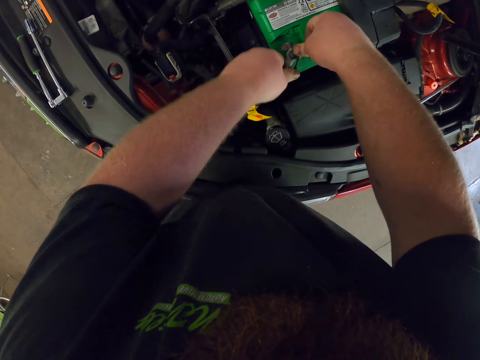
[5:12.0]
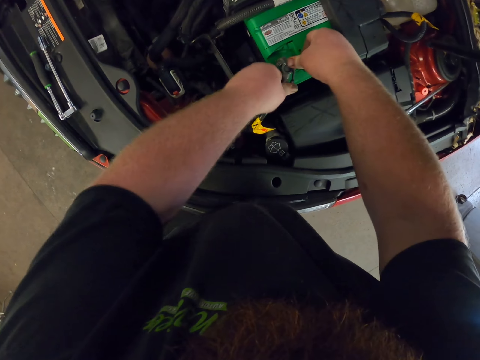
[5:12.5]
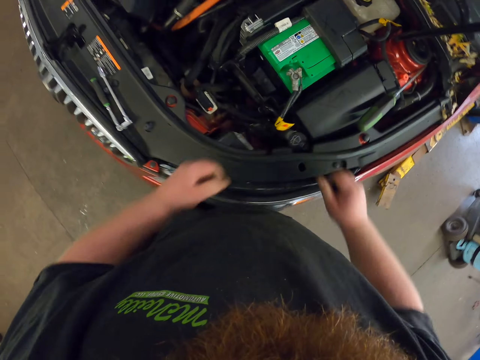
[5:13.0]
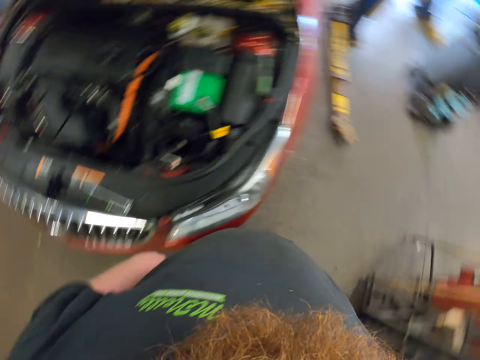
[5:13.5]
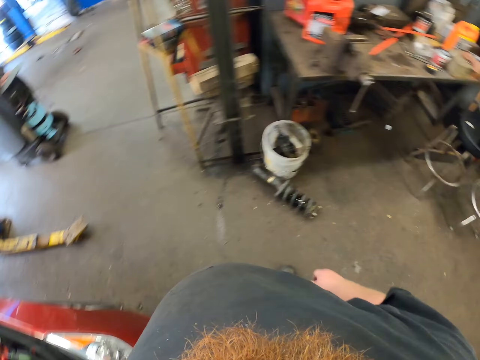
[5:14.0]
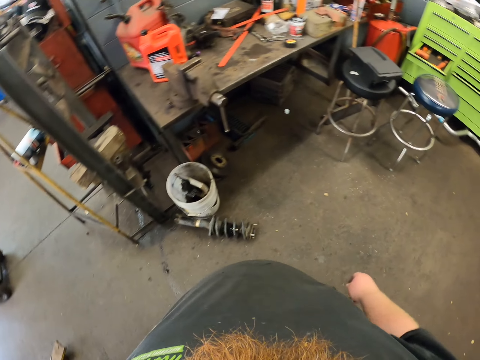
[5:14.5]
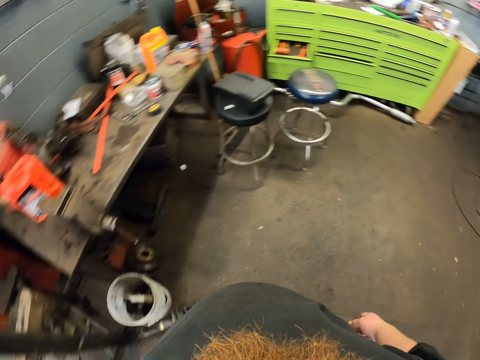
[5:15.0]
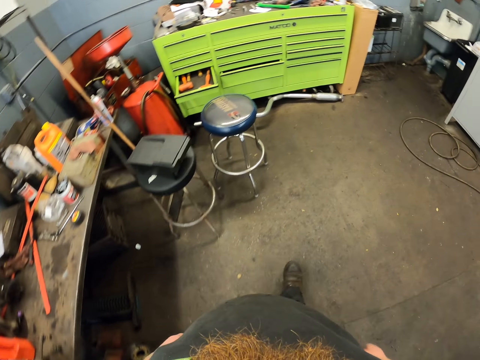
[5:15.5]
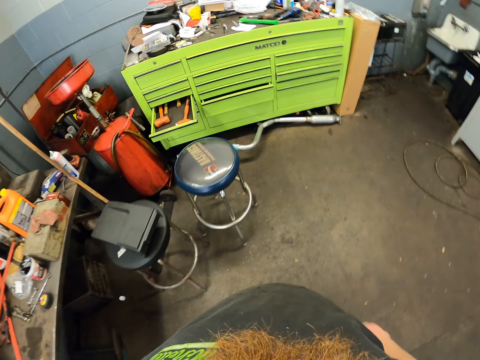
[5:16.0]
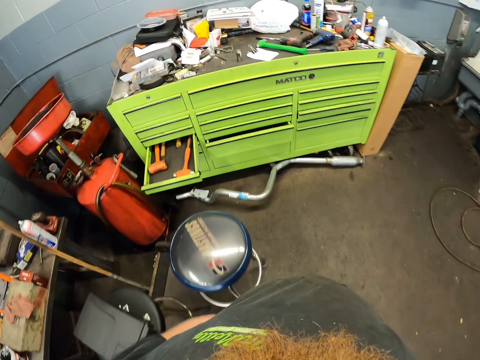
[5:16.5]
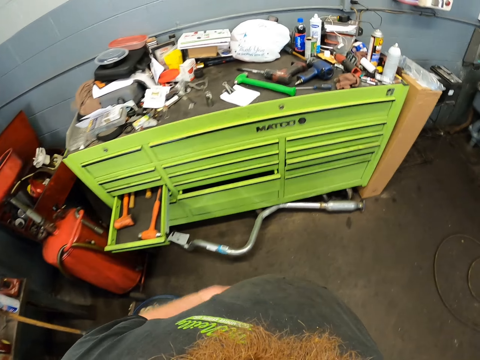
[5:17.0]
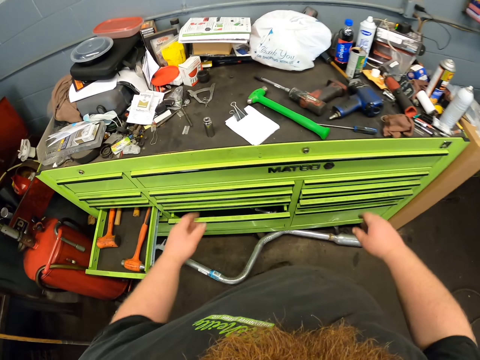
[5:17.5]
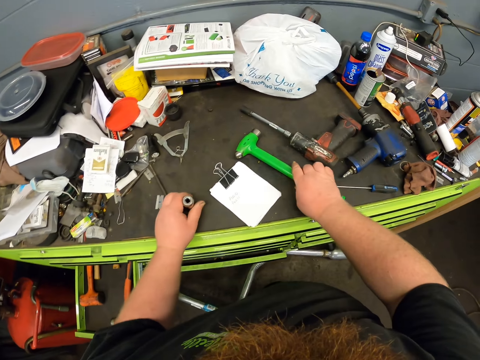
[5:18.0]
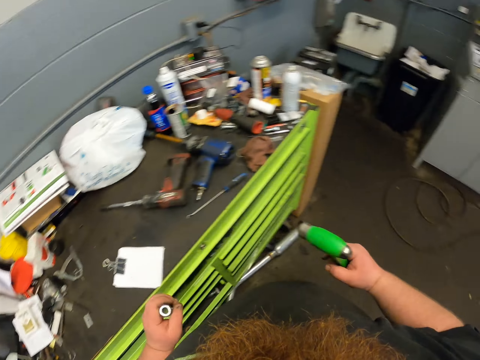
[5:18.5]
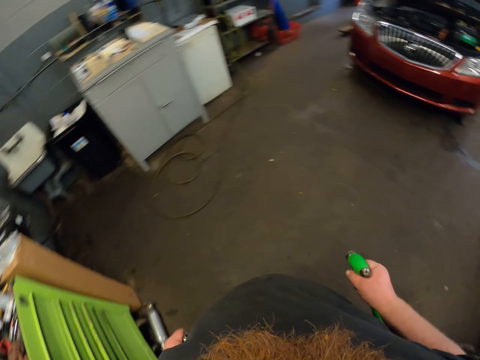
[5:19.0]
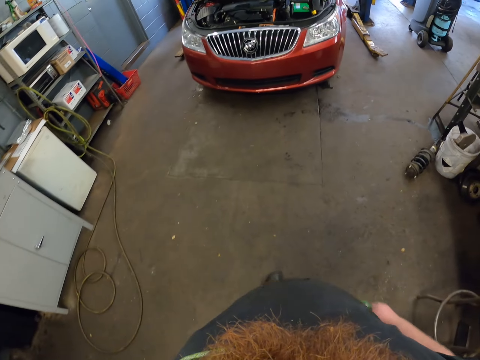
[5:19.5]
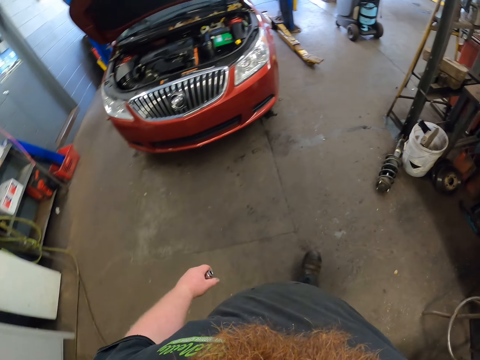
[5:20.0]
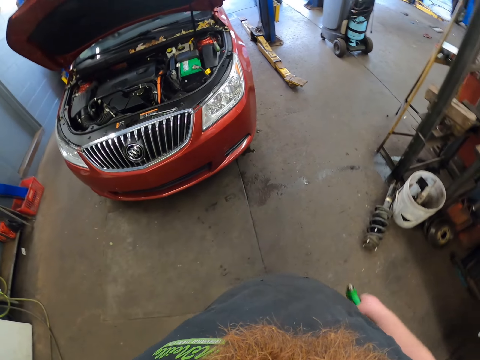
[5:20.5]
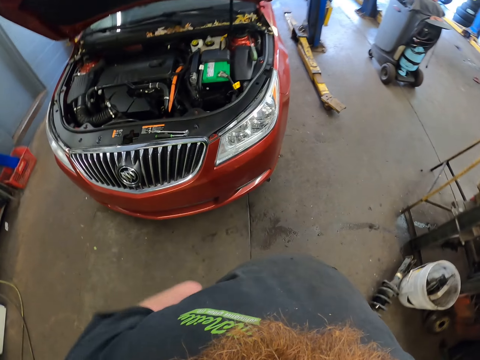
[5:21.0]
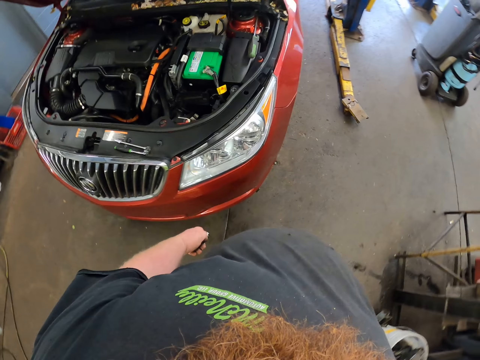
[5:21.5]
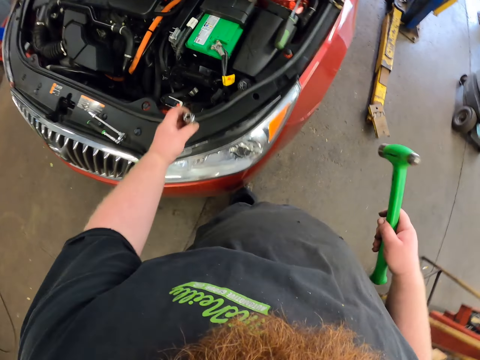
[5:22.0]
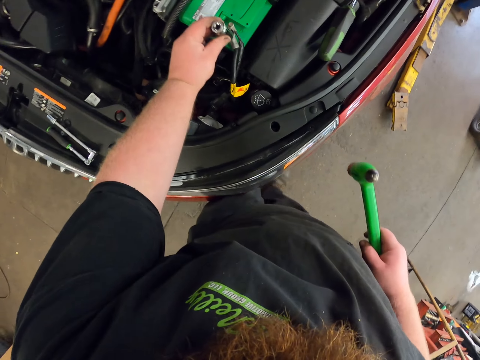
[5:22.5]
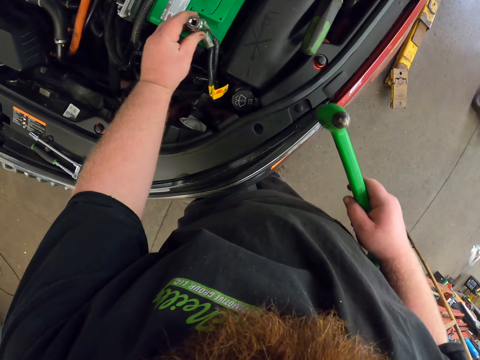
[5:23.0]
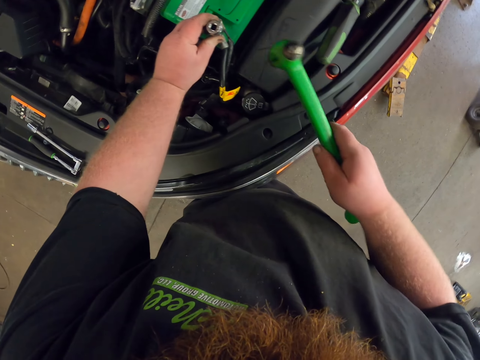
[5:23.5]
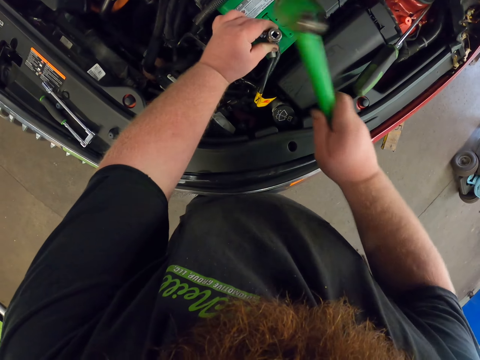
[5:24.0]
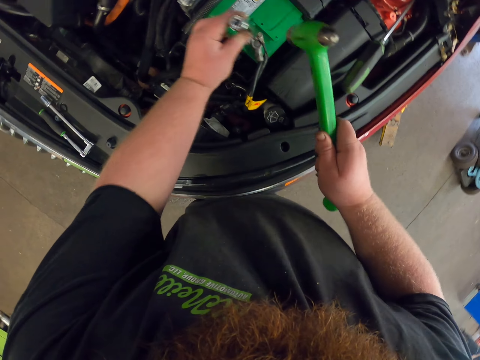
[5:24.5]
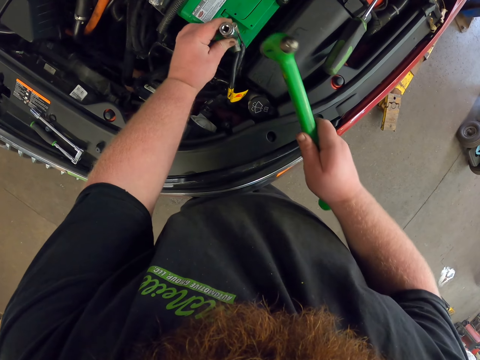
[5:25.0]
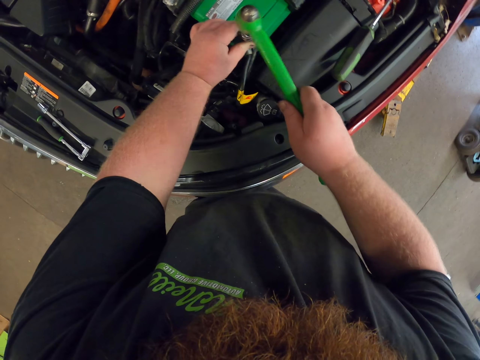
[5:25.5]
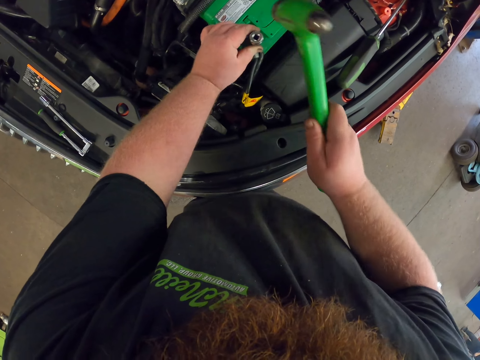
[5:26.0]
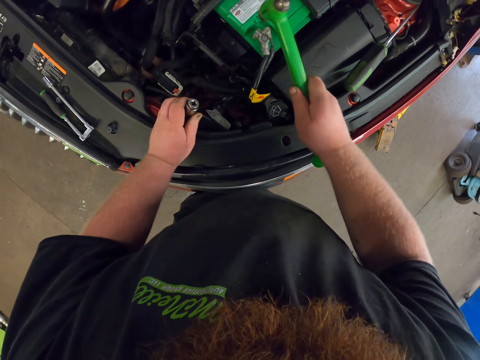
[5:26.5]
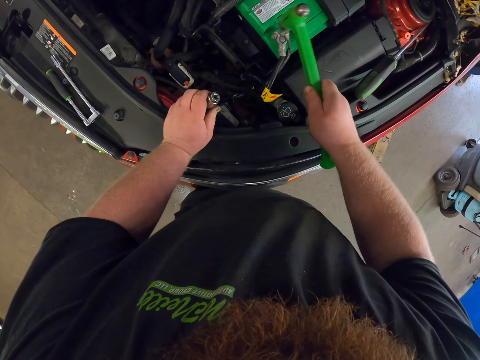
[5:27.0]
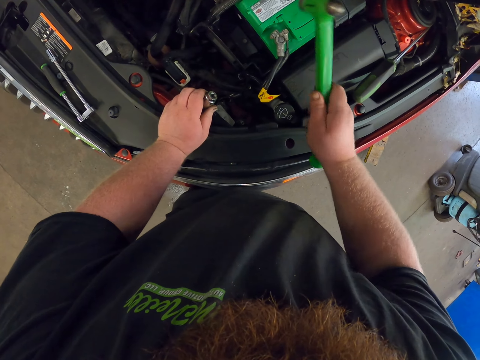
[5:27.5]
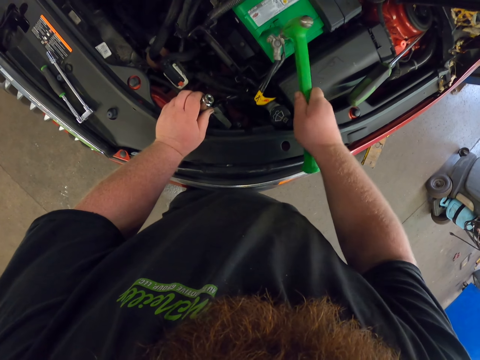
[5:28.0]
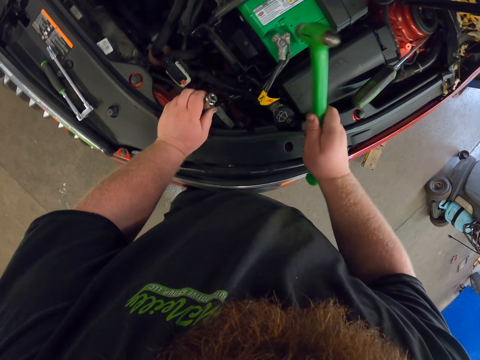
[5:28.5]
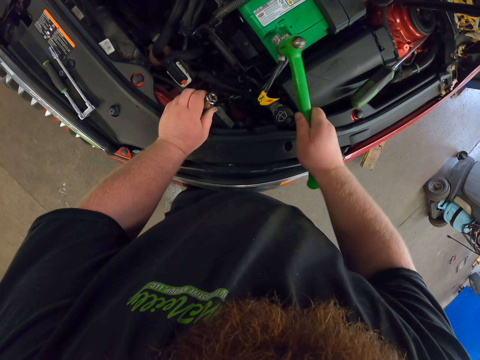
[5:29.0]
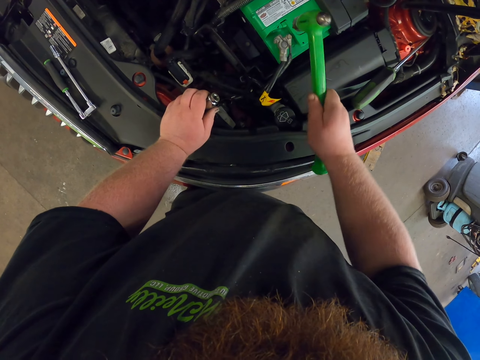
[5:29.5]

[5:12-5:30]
The camera wearer turns around. They walk in the garage. They pick up a hammer on the cabinet. They pick up a wrench socket on the cabinet with both hands. They walk in the garage. They put the wrench socket on the car battery. They hit the wrench socket with the hammer. They fix something on the car engine. They put the wrench socket on the car battery again. They hit the wrench socket with the hammer again. They hit a car battery wire with the hammer.

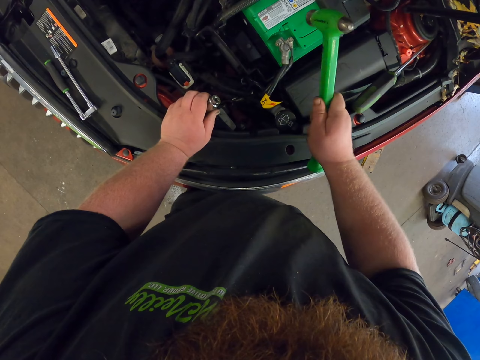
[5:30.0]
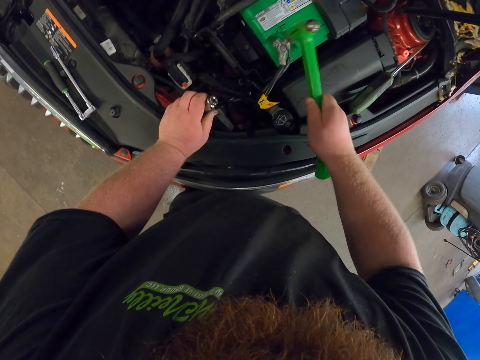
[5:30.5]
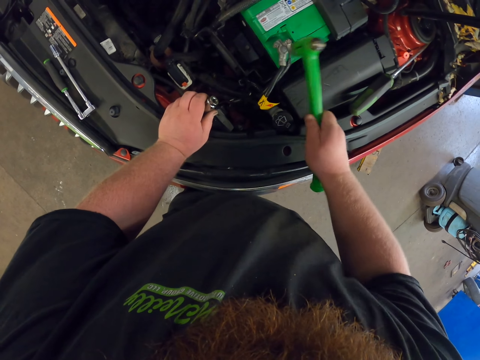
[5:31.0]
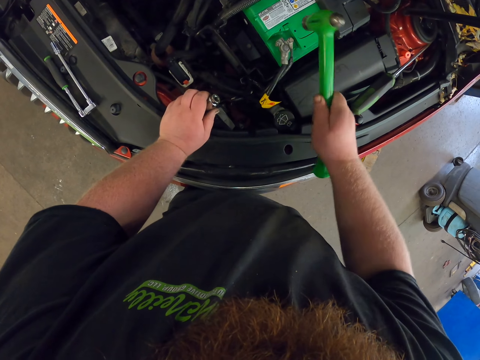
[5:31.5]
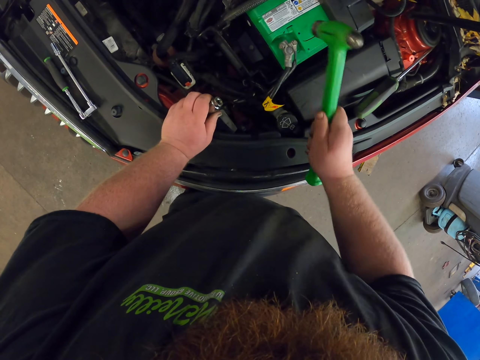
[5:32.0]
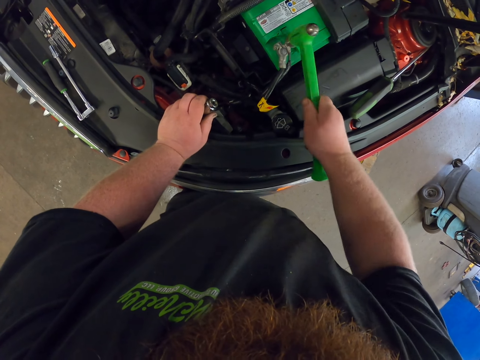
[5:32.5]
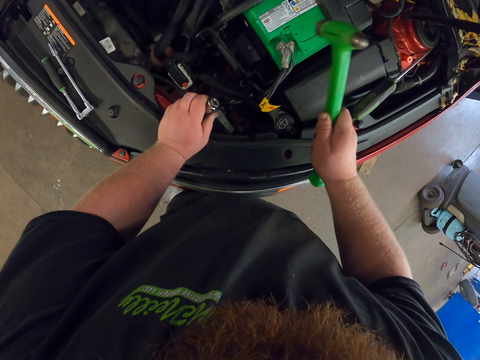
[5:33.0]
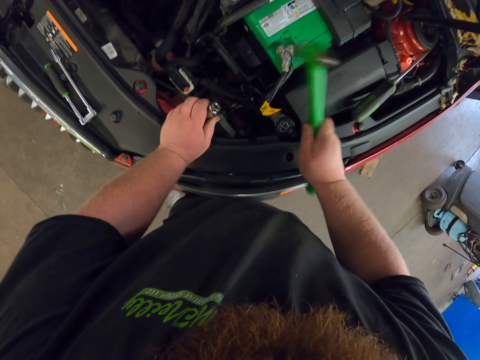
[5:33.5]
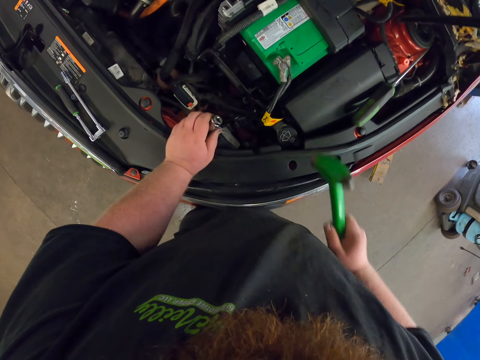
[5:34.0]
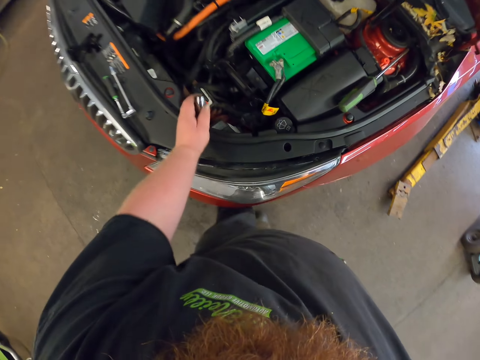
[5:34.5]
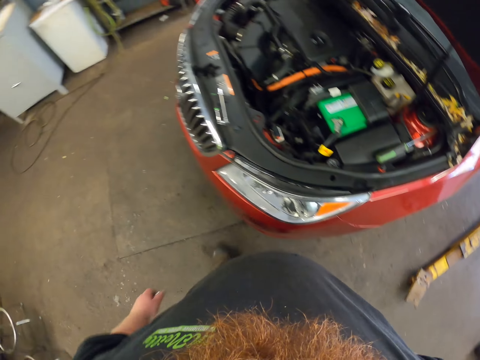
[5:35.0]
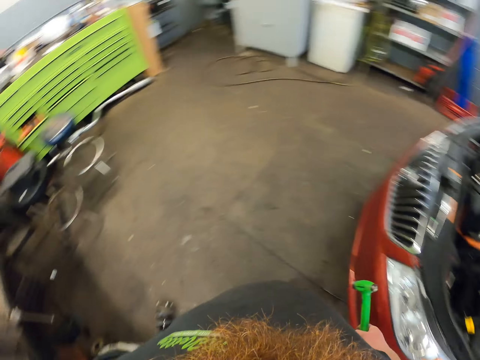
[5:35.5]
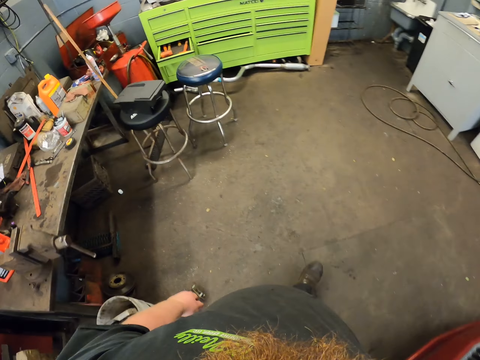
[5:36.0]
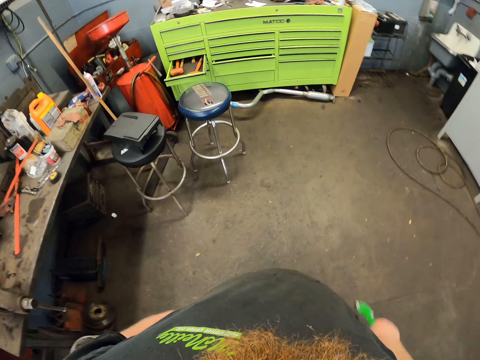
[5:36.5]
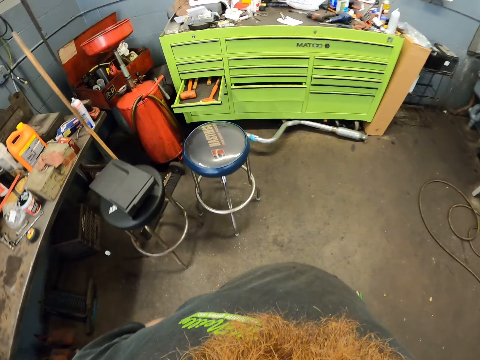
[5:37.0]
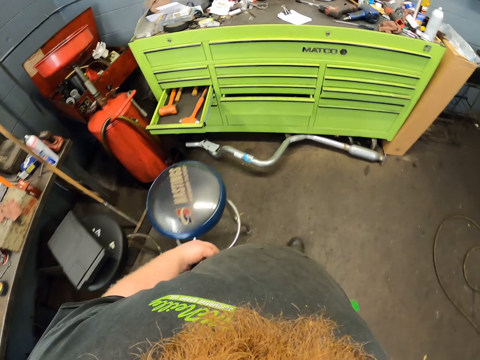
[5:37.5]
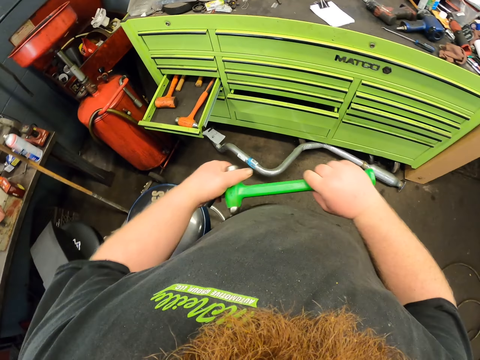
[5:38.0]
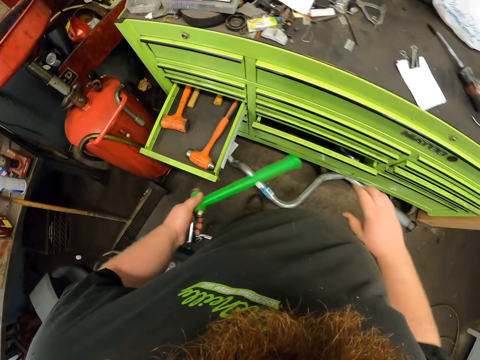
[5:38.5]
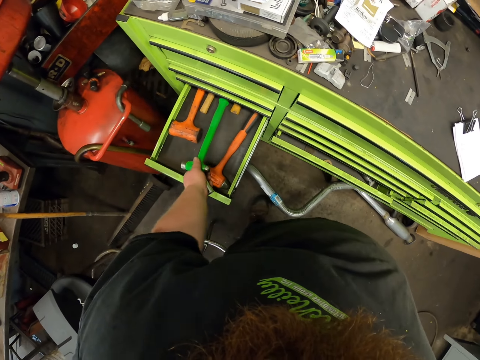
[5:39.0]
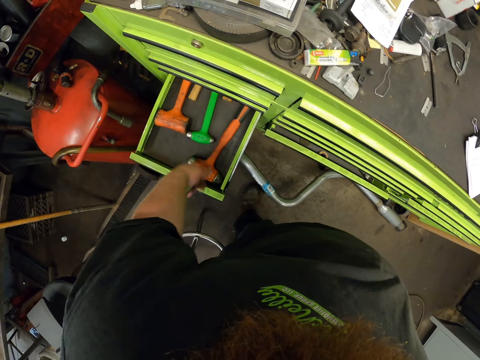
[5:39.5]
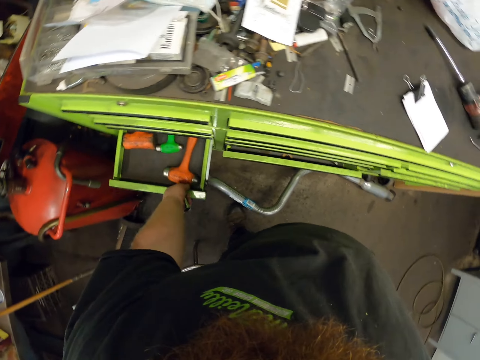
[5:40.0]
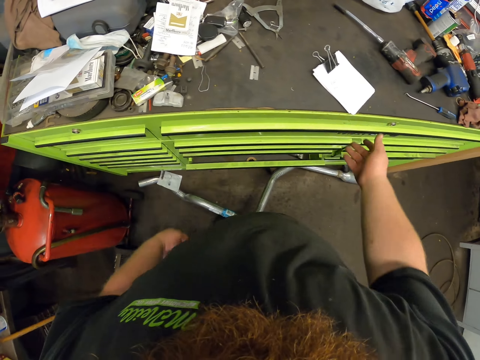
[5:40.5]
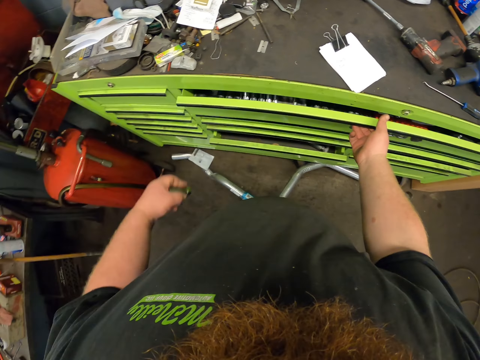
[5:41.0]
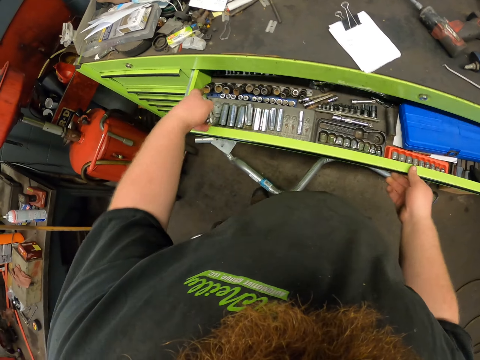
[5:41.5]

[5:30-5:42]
The camera wearer moves around. They walk in the garage. They pick up the hammer with the other hand. They put the hammer in a drawer on the tool cabinet. They close the drawer. They open the tool drawer.
